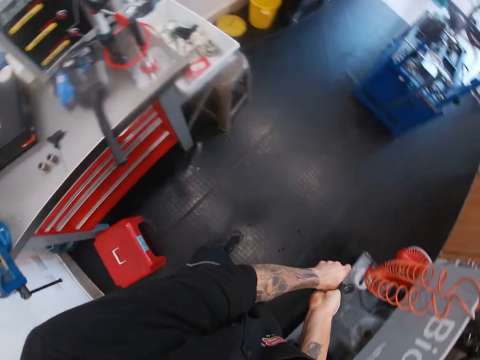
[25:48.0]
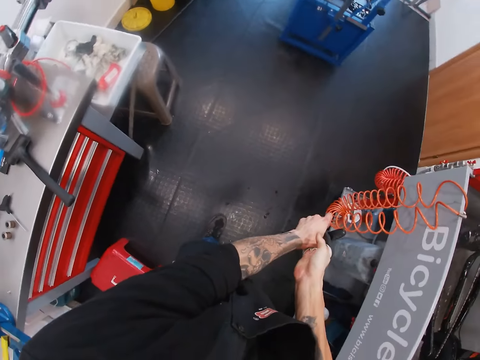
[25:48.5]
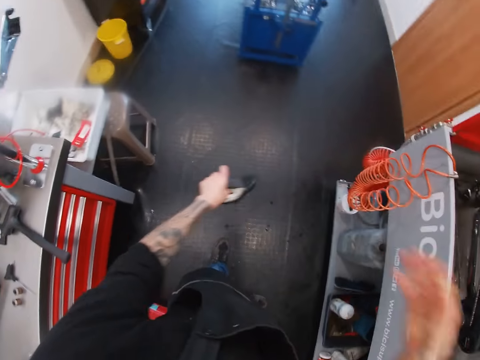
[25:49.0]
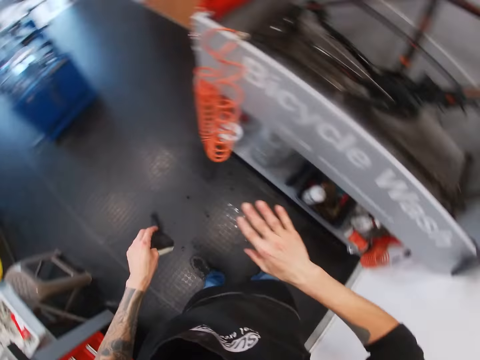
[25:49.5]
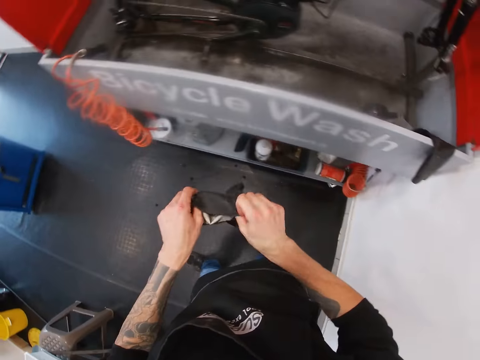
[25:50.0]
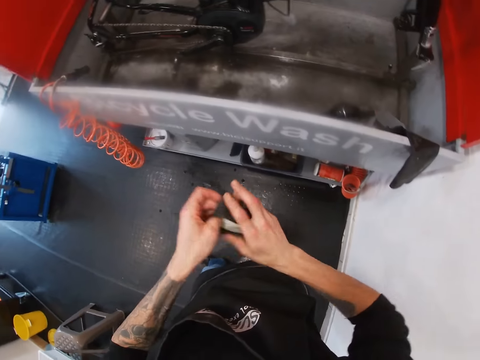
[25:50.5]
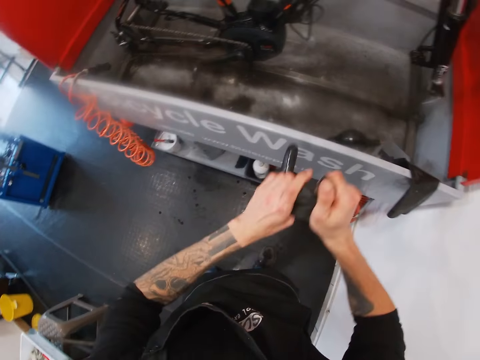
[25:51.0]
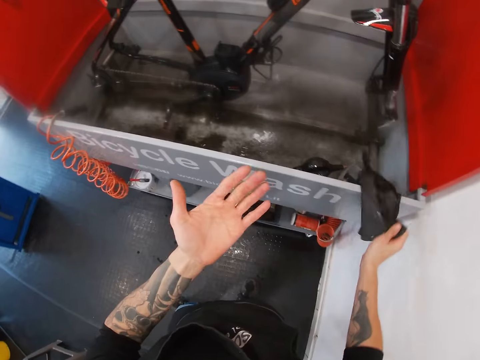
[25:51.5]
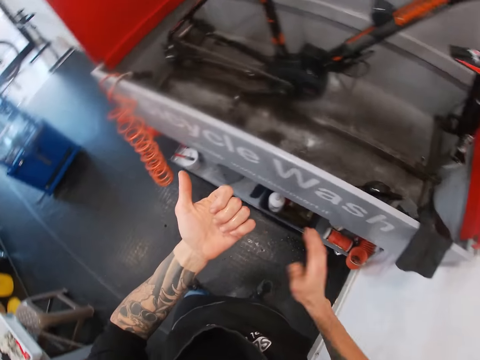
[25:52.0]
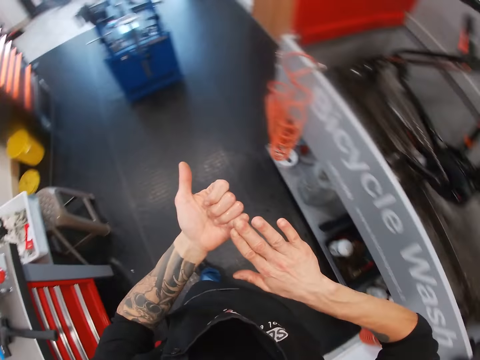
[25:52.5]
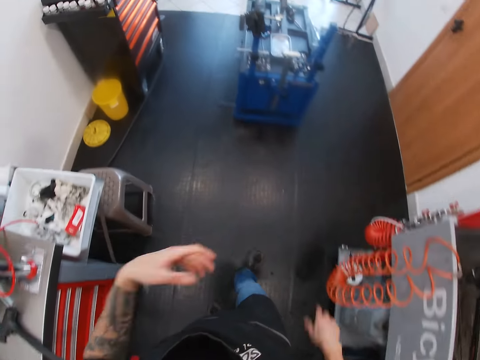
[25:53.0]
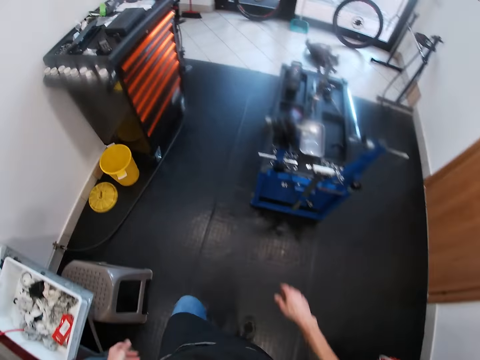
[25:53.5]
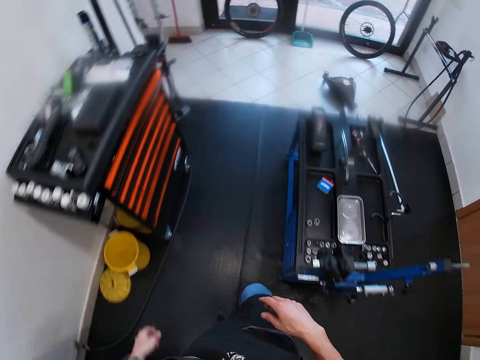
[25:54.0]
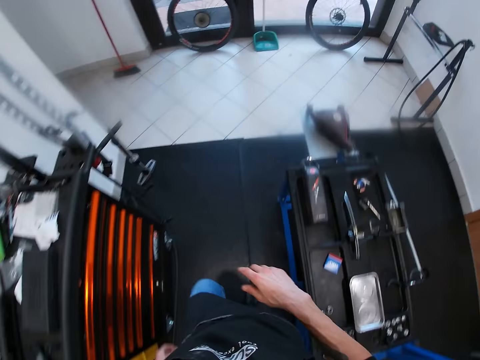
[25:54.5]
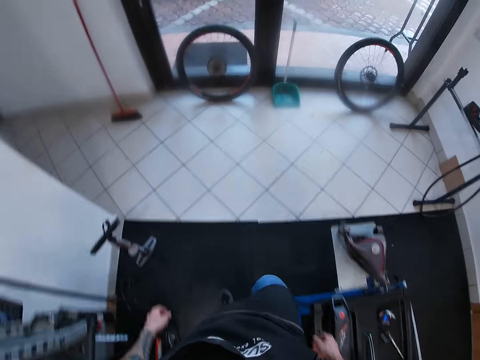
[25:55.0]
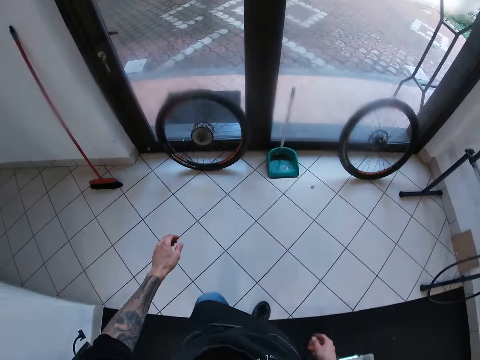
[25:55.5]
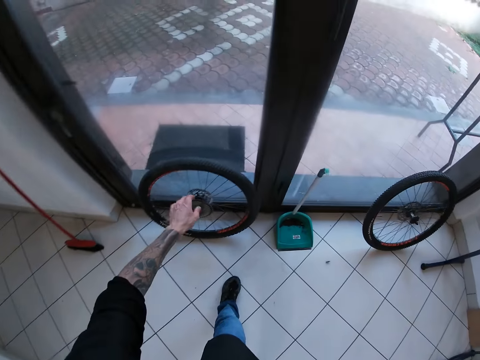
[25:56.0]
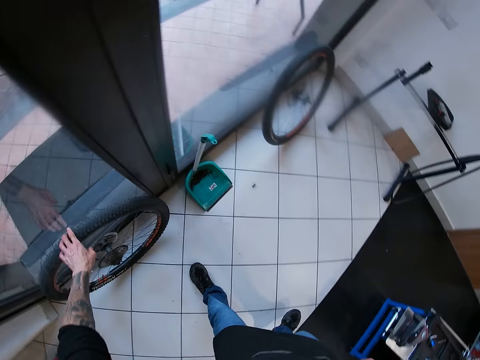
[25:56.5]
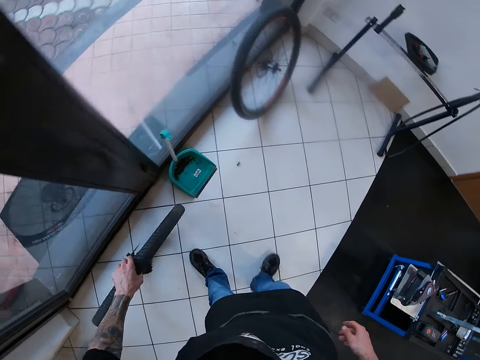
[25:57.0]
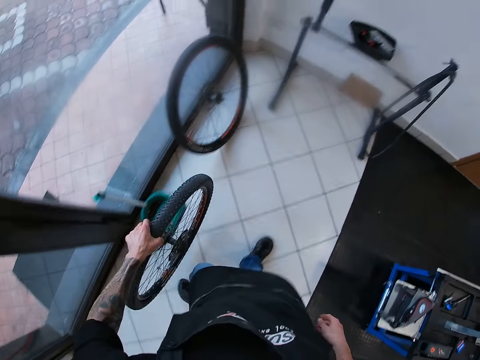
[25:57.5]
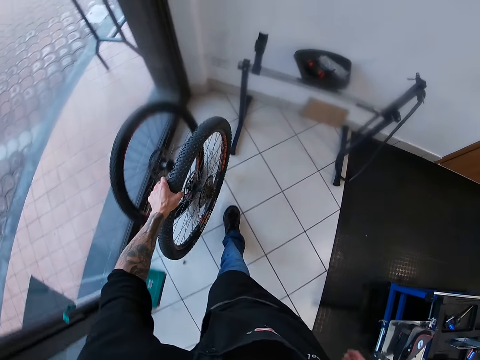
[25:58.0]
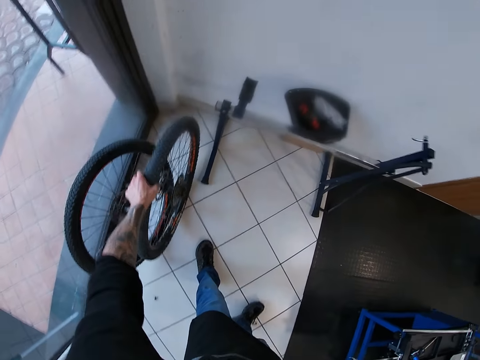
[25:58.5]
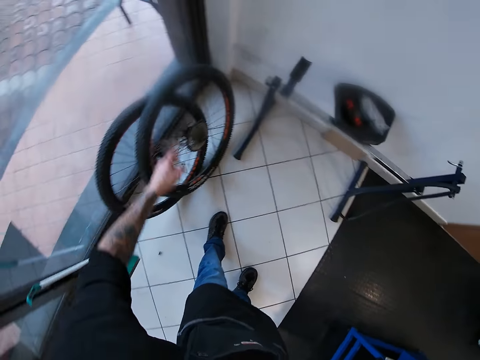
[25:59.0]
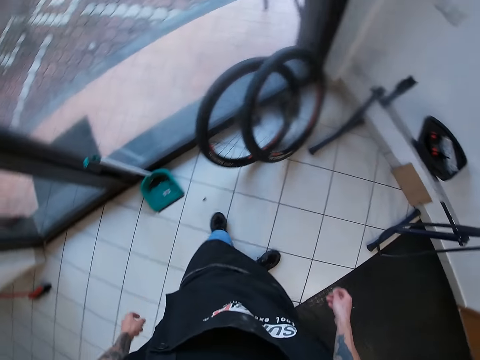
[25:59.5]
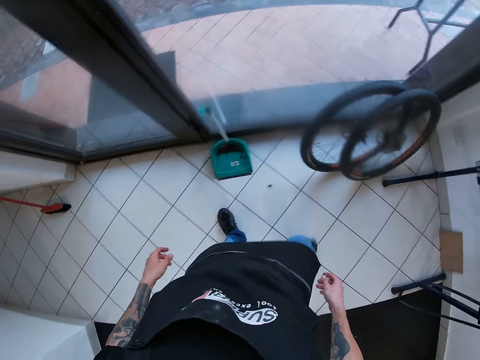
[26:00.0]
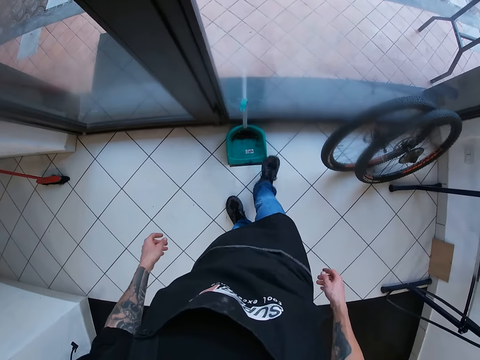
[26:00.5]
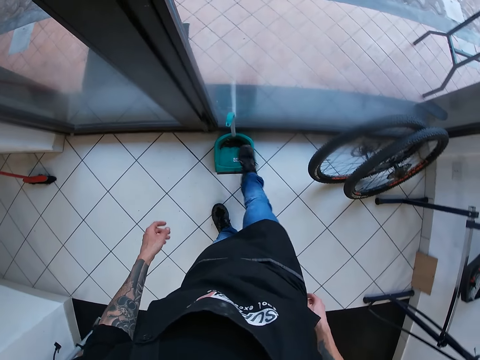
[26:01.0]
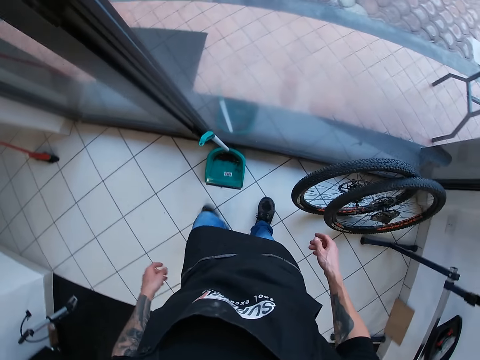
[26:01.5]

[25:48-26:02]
The camera wearer dangles his right hand. He passes the glove in his left hand to his right hand. He drops the glove in his right hand on the metal container. He looks at his hands. He dangles his left hand. He walks around. He picks up a bicycle wheel from the floor with his left hand. He walks around. He drops the bicycle wheel on the other wheel on the floor from his left hand.

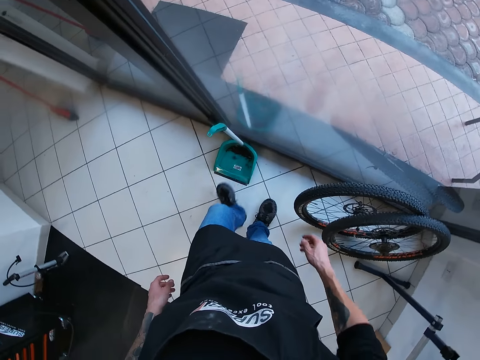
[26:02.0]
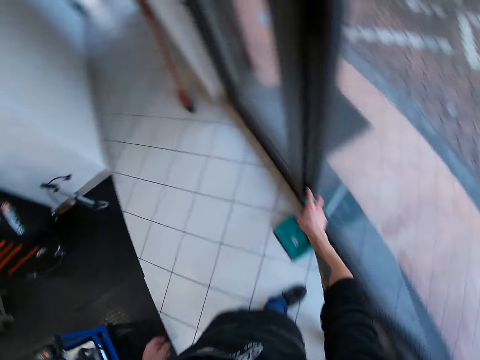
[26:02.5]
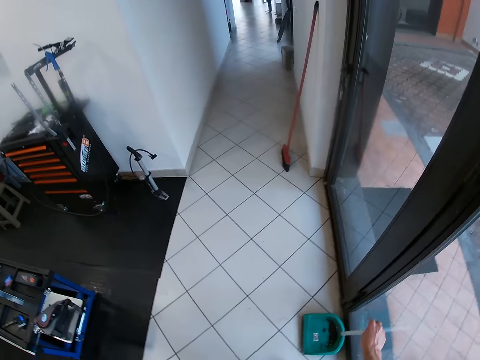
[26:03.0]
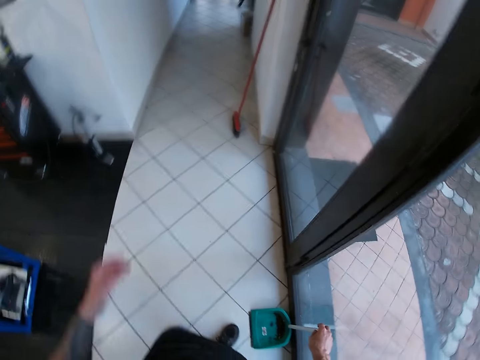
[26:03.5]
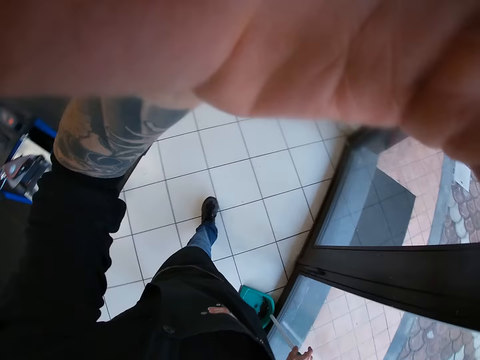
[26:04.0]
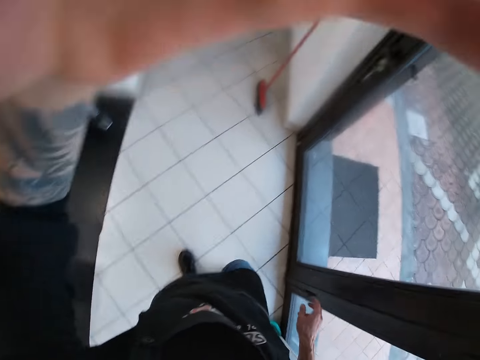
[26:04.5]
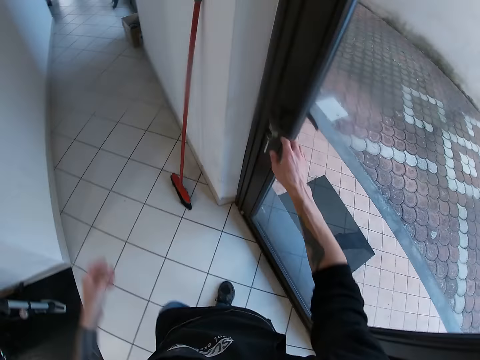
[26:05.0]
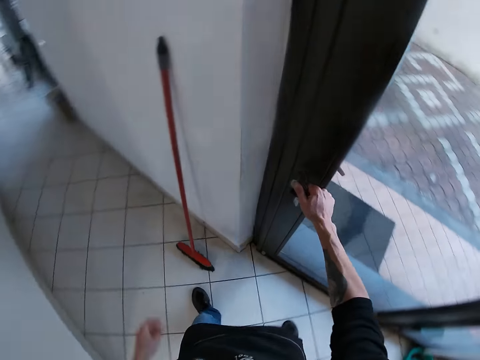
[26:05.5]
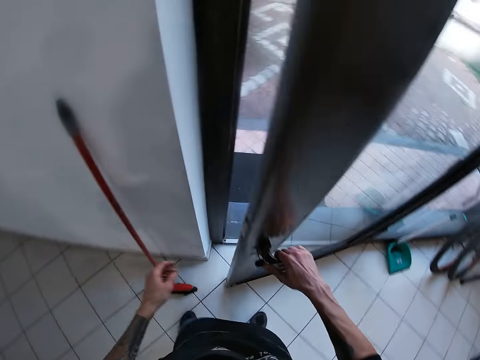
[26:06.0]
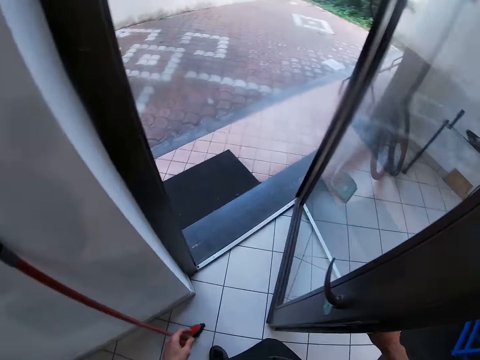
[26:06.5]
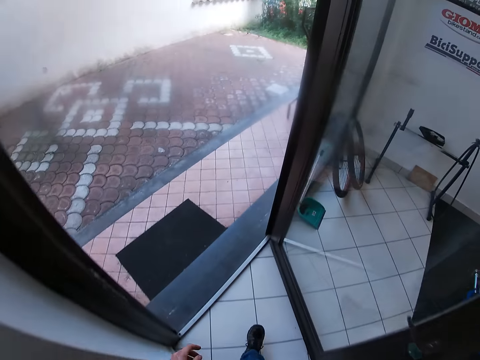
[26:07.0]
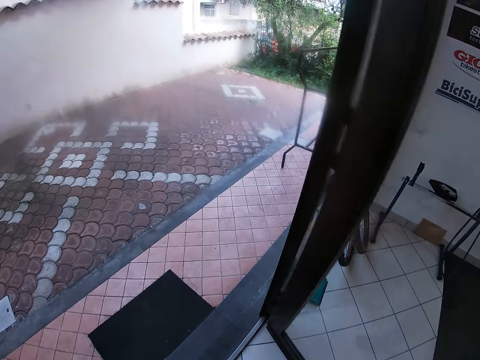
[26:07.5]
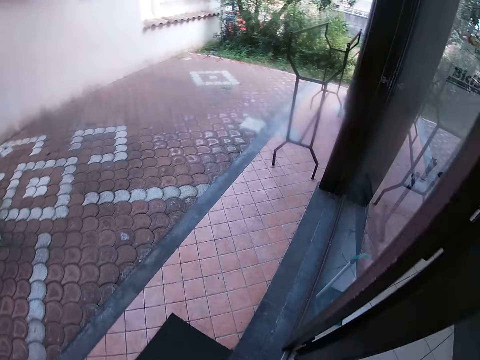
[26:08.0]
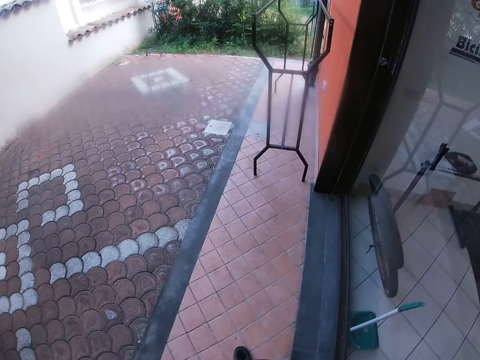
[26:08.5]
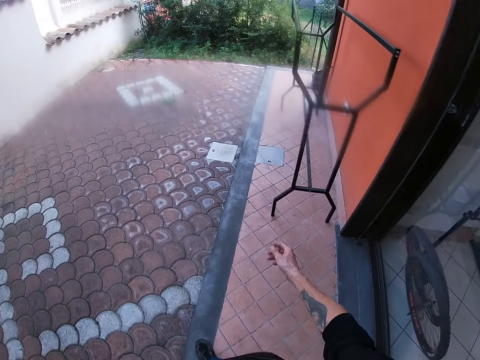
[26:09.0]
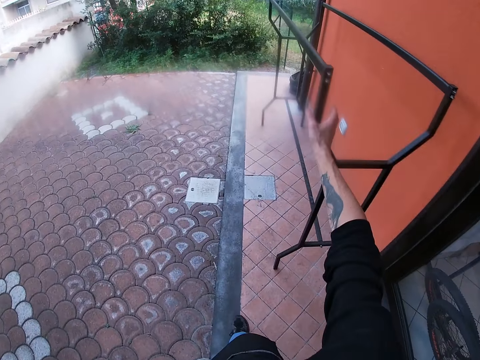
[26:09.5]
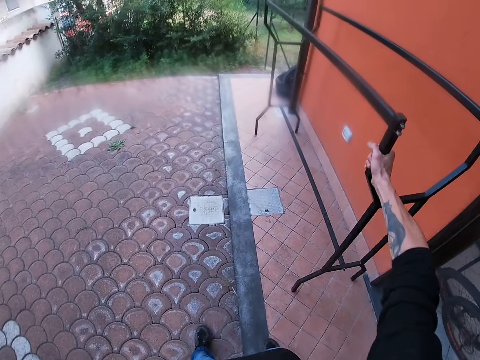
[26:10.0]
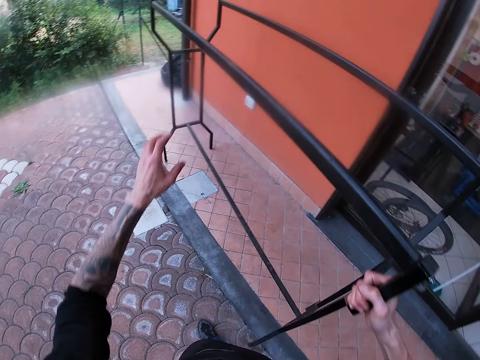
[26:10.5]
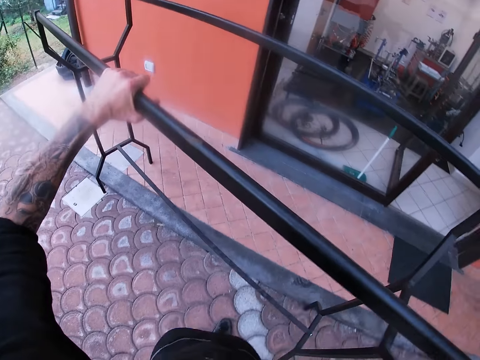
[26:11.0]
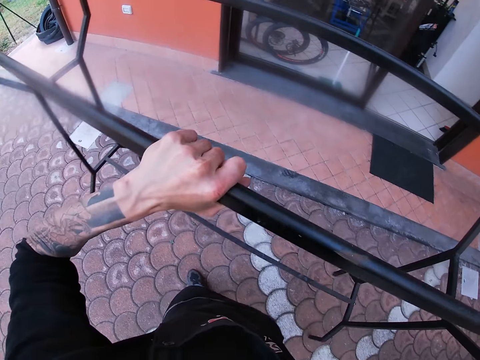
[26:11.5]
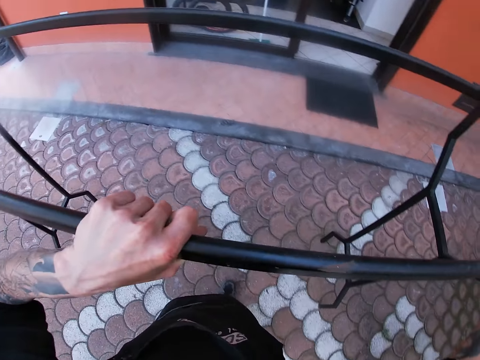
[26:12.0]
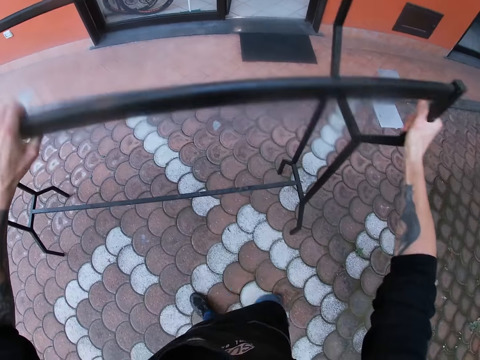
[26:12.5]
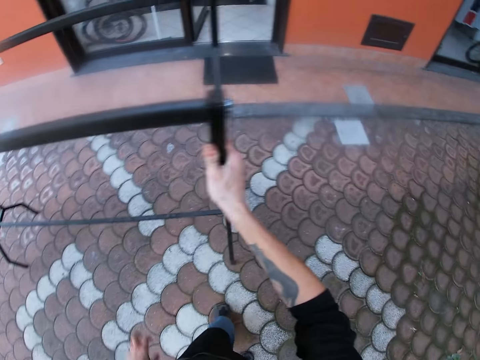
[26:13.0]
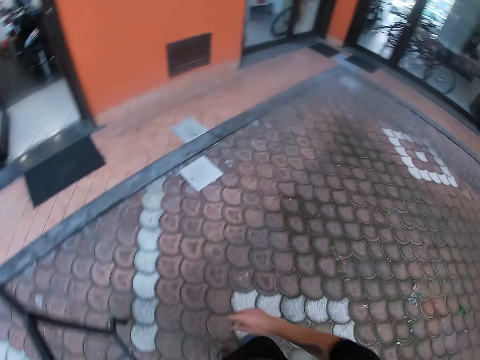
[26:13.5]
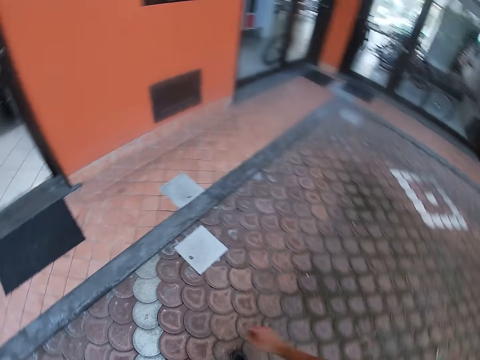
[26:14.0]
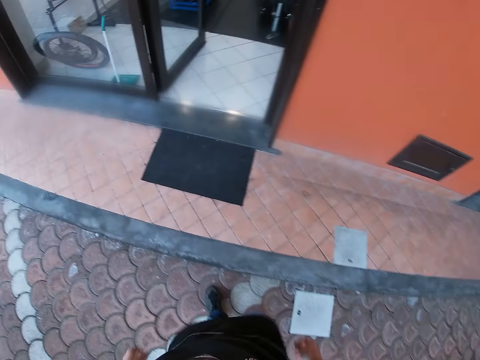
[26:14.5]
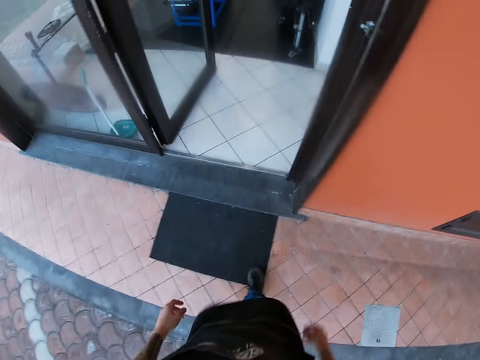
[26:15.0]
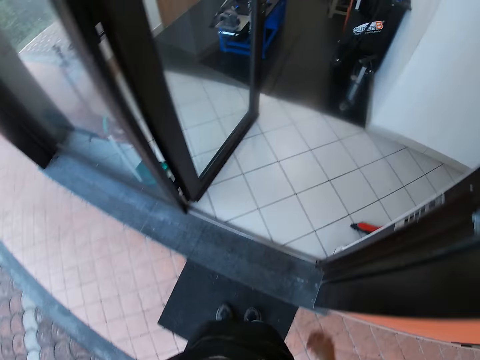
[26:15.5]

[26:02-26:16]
The camera wearer lifts a parker on the floor with his right hand. He drops the parker on the floor from his right hand. He touches a camera on his head with his left hand. He opens a door with his right hand. He walks around. He exits the workshop. He pulls a metal rack with his right hand. He pulls the rack with both hands. He walks around.
